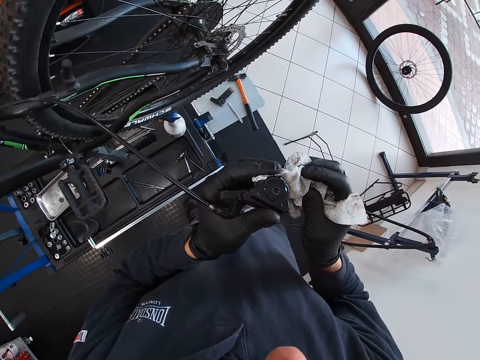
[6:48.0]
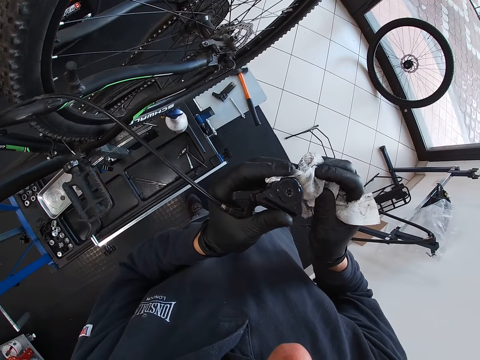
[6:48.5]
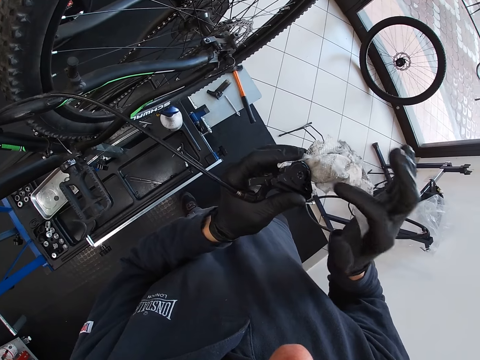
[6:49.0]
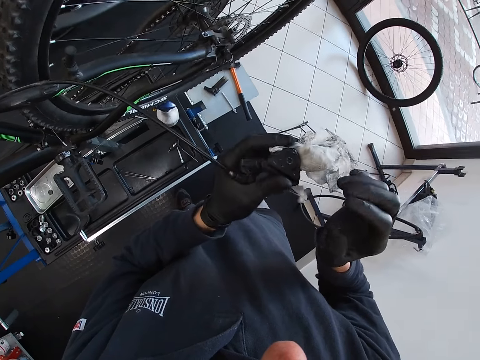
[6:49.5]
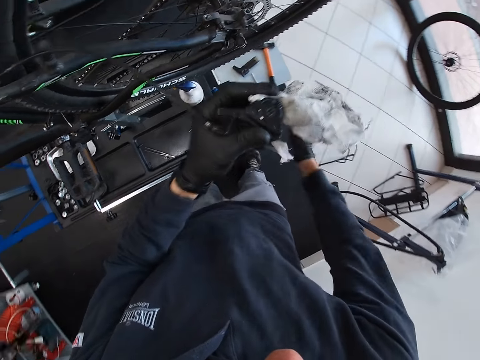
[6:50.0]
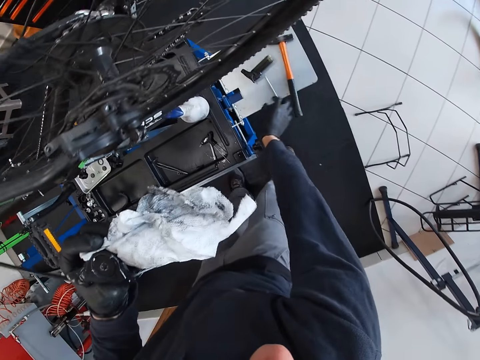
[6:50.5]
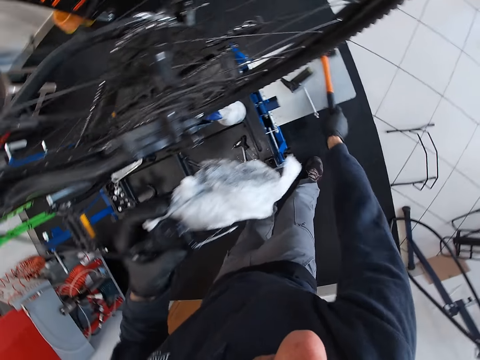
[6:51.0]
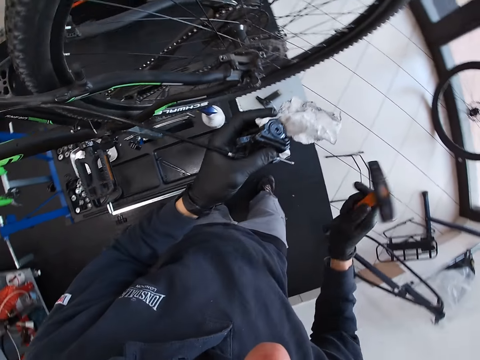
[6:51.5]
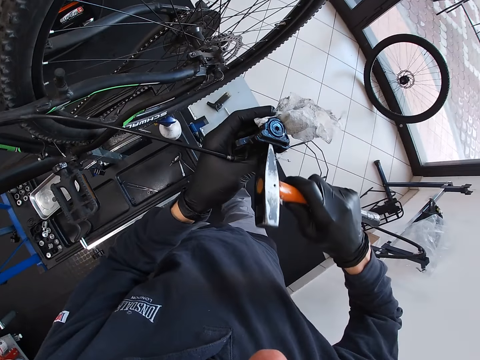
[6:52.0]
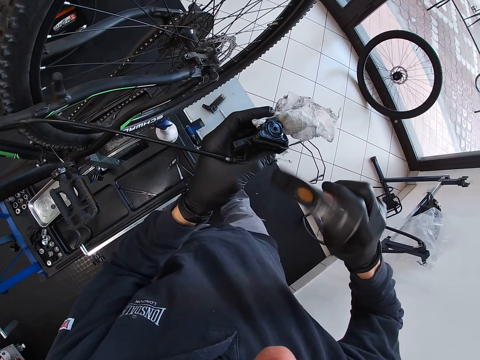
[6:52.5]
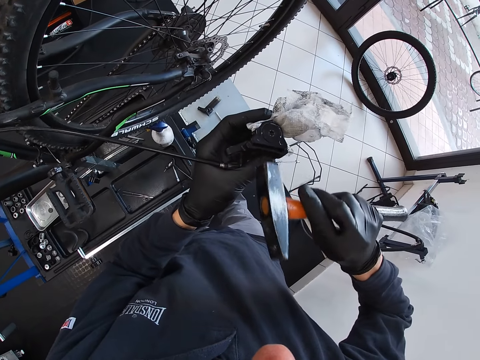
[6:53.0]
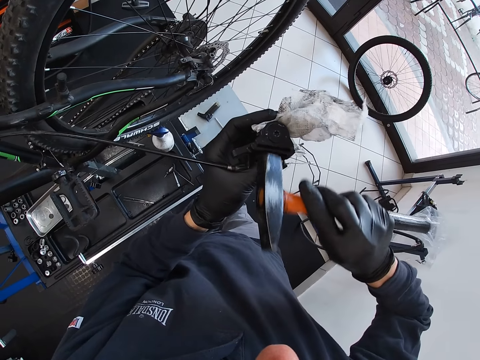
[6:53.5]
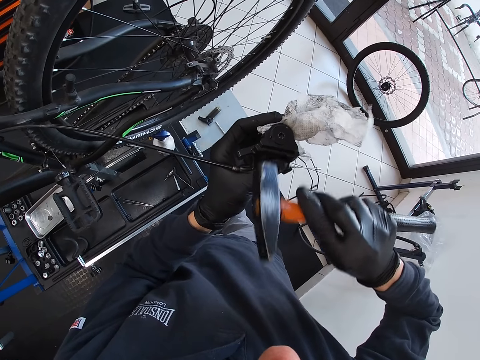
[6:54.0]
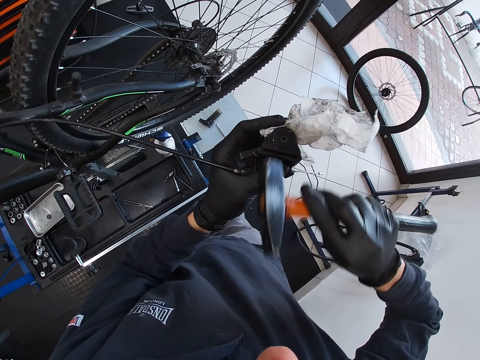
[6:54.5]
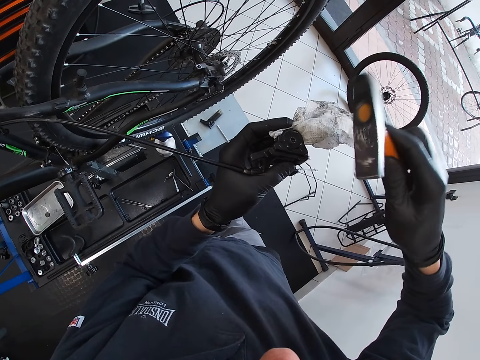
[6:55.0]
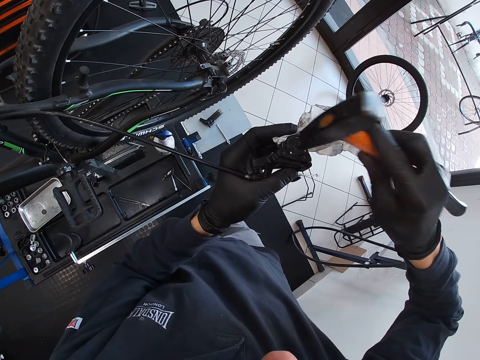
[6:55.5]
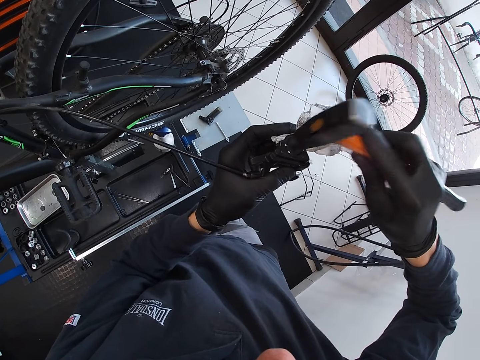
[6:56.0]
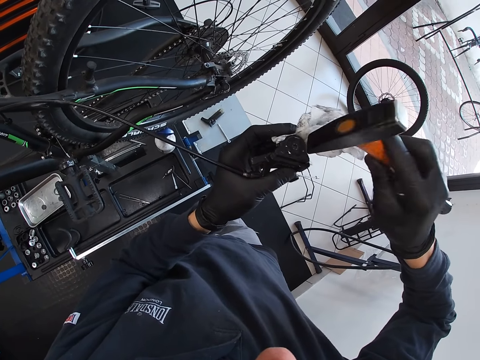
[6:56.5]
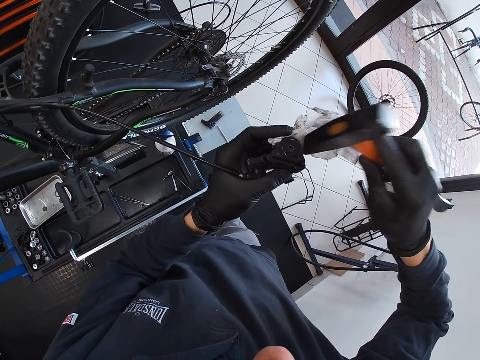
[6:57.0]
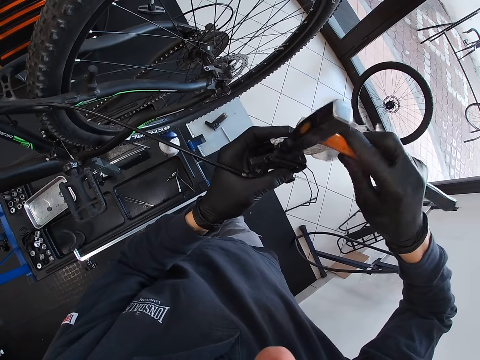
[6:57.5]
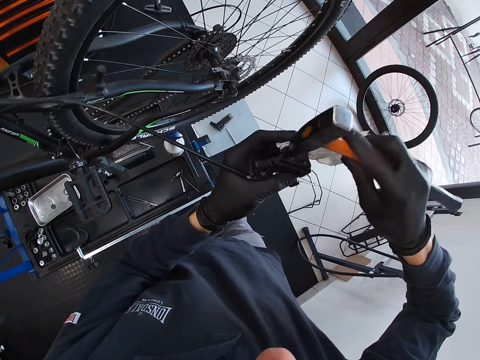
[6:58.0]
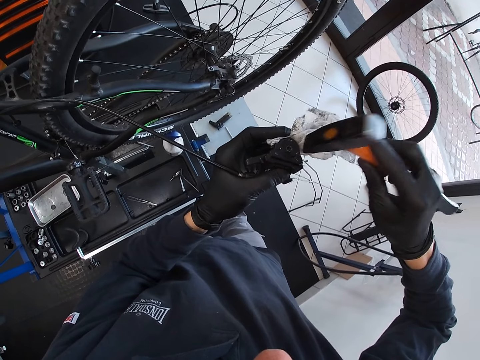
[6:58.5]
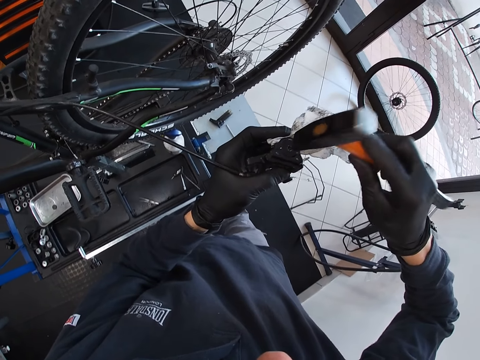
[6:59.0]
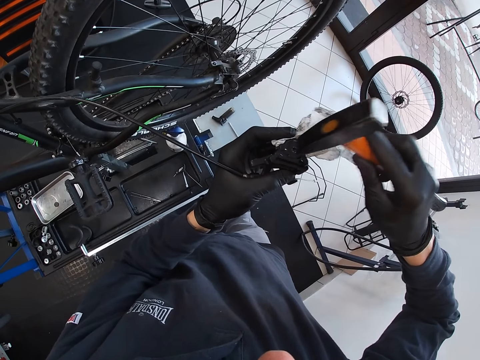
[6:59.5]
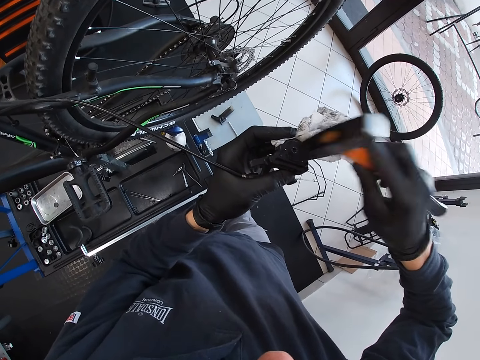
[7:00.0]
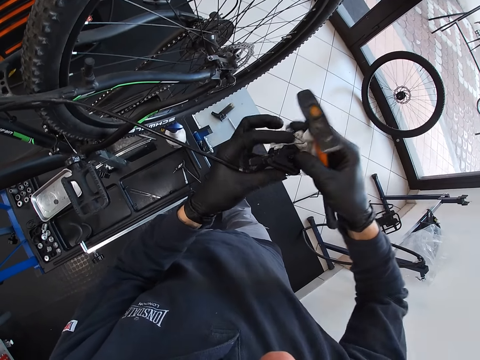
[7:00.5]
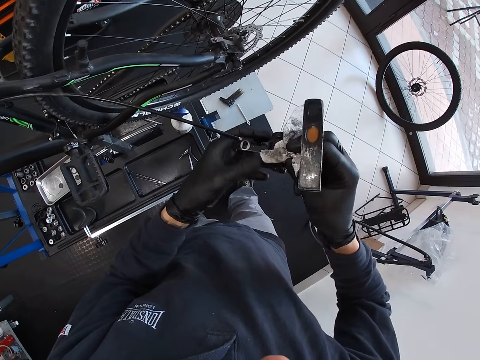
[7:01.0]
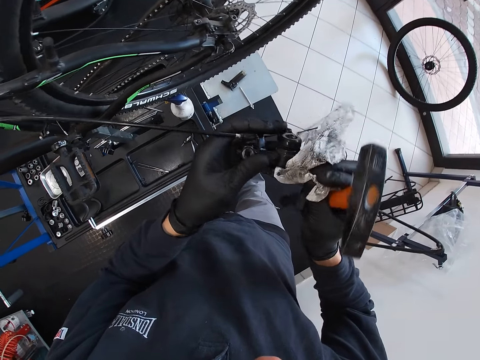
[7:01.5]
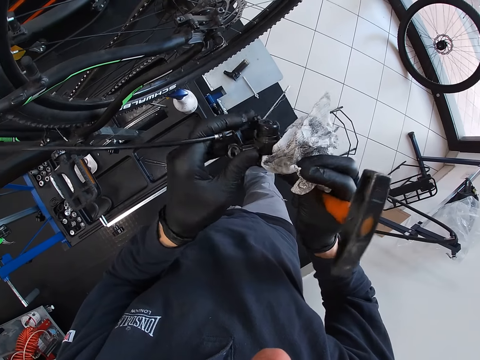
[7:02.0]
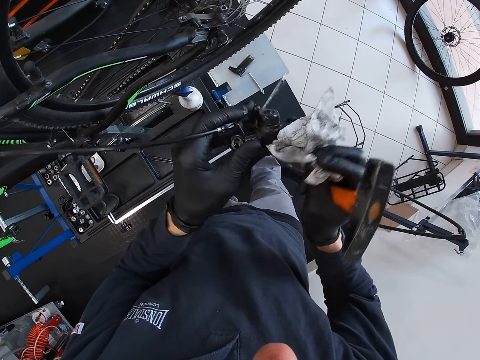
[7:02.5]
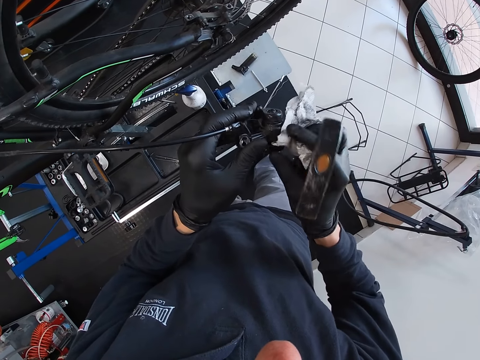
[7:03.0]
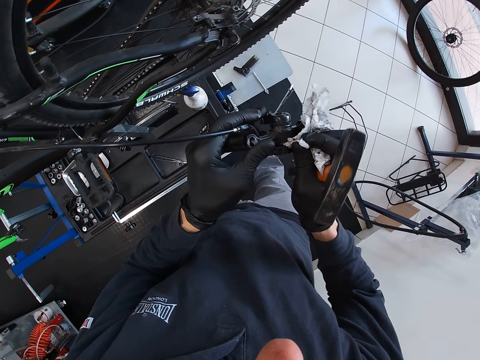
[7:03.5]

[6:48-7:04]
The camera wearer cleans the bicycle disc brake with the piece of cloth. He picks up a hammer from the table. He hammers the bicycle disc brake with the hammer in his right hand. He removes the piece of cloth from the bicycle disc brake with his right hand.

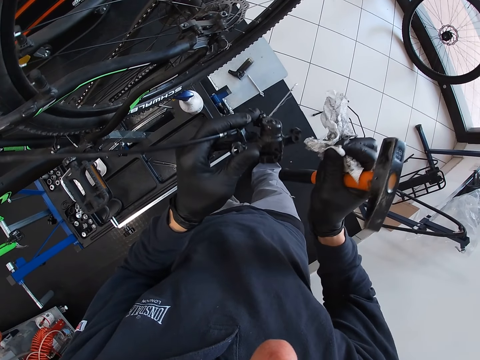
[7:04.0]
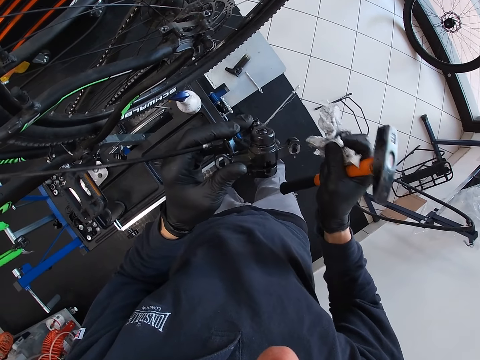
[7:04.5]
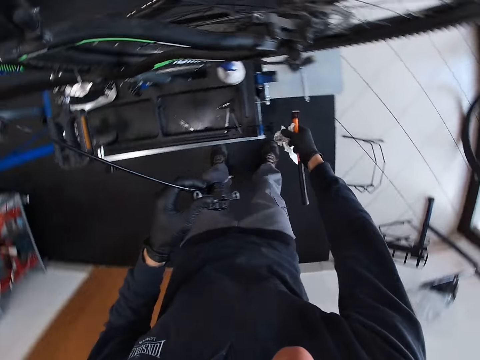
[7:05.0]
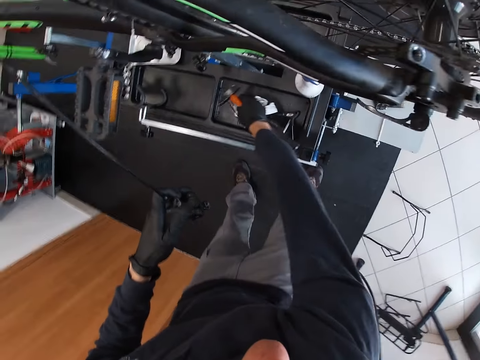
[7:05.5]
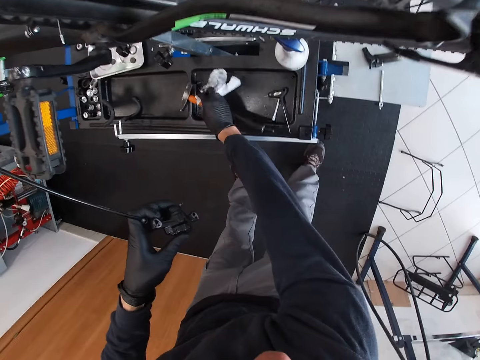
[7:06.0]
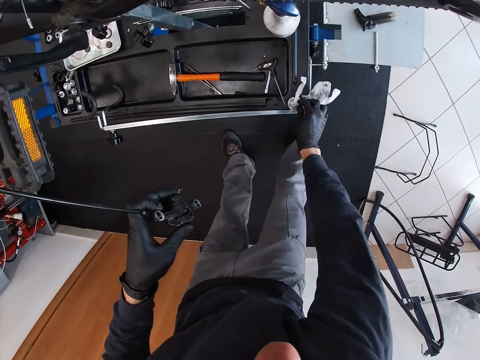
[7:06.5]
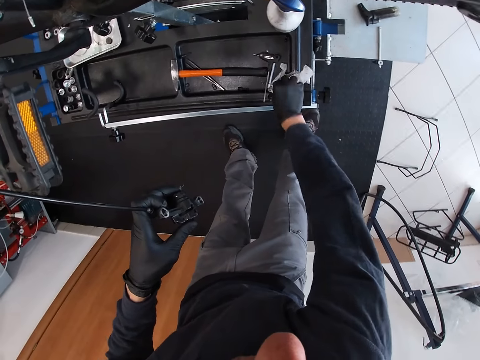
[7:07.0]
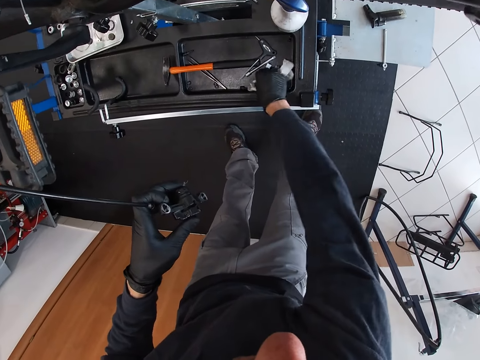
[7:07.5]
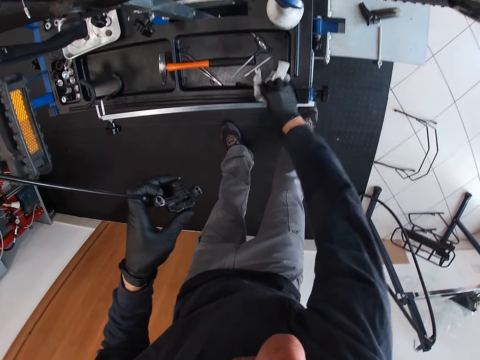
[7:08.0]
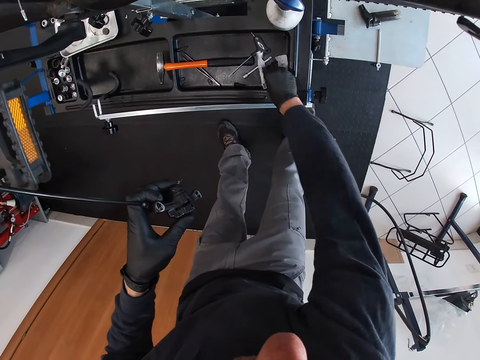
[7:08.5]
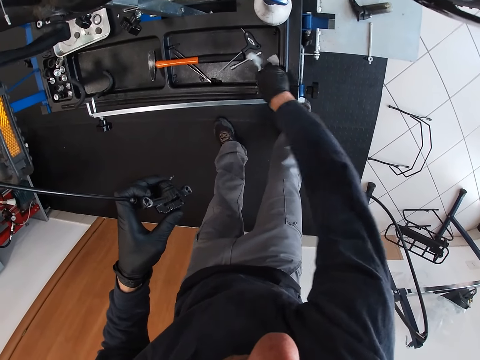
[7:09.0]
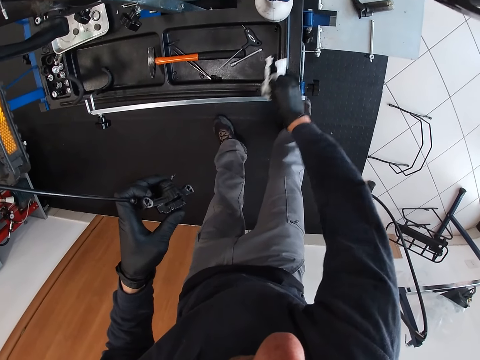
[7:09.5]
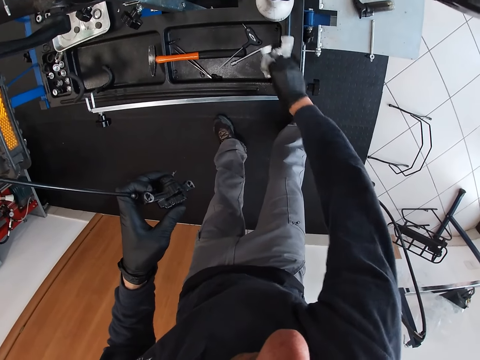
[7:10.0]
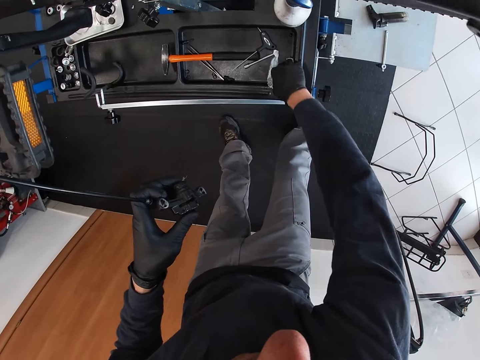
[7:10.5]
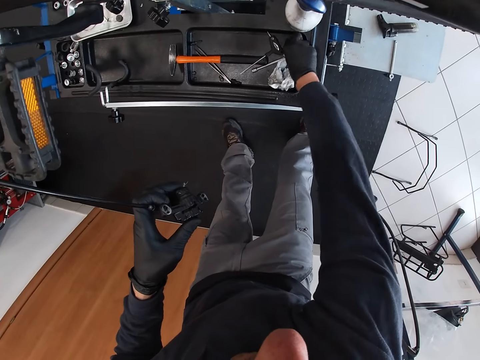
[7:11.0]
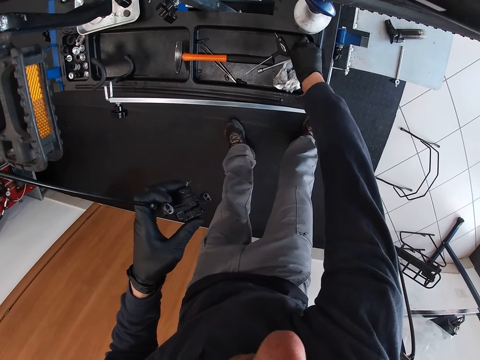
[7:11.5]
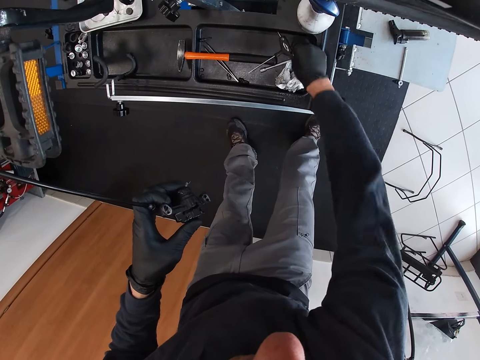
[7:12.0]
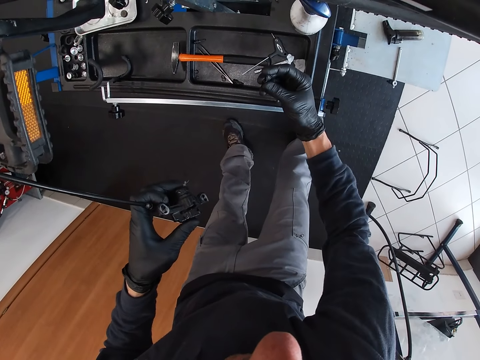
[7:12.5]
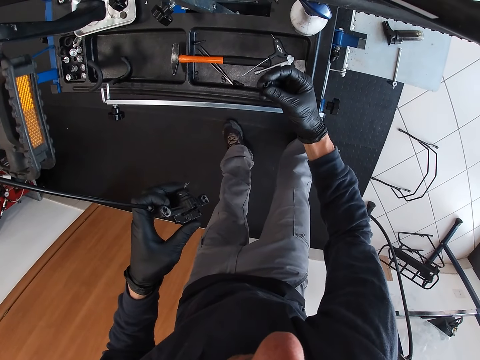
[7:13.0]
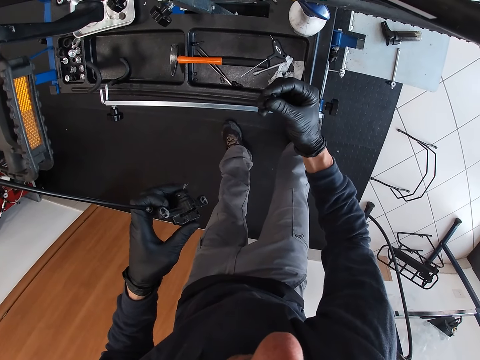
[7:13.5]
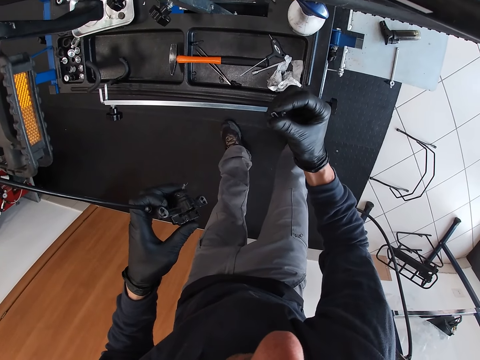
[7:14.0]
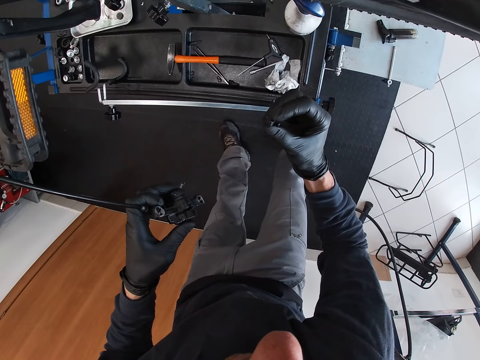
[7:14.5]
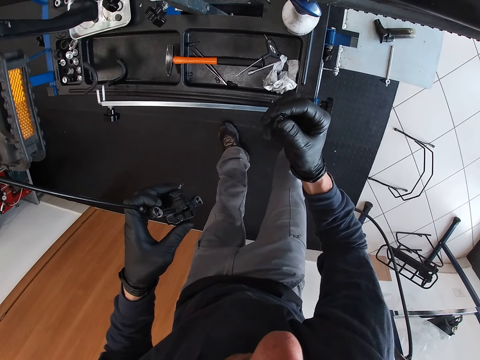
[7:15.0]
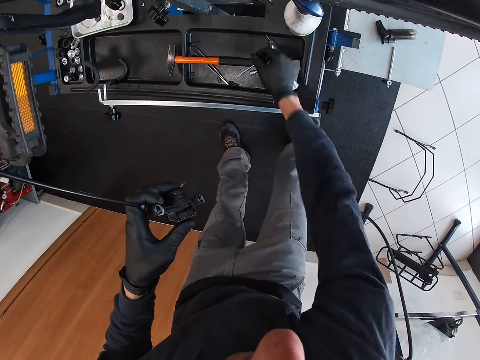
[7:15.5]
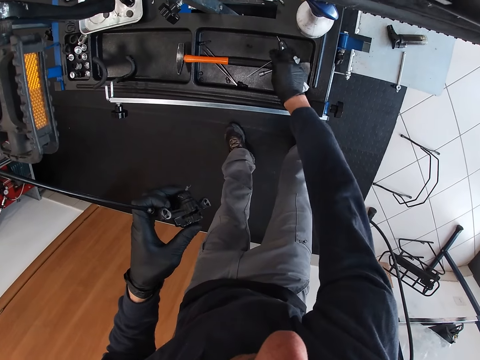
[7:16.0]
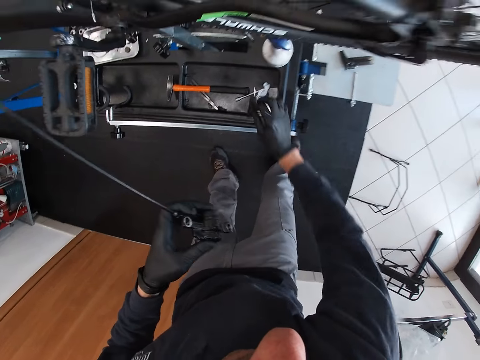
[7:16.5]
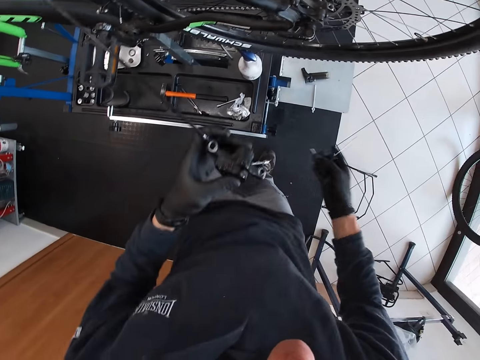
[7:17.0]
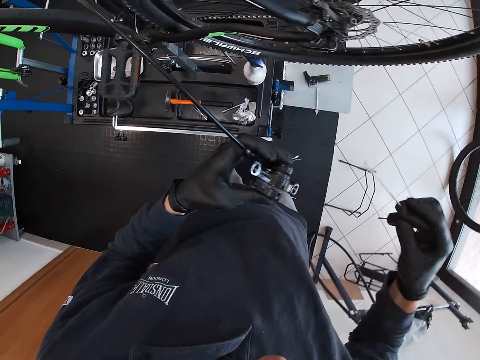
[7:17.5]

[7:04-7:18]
The camera wearer drops the hammer on the table with his right hand. He places the paper towel on the tool stand. He cleans the table with the piece of cloth in his right hand. He picks up a rubber clip or nut from the table with his right hand. He holds the nut. He drops the rubber clip on the table with his right hand. He picks up the screwdriver from the table with his right hand.
